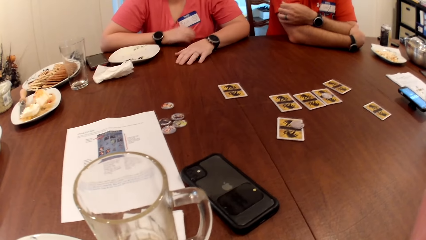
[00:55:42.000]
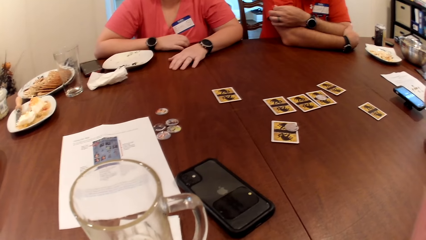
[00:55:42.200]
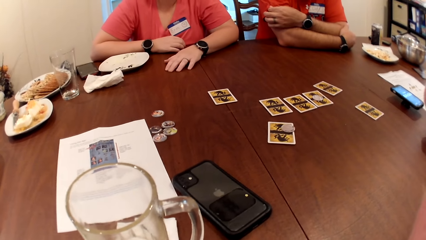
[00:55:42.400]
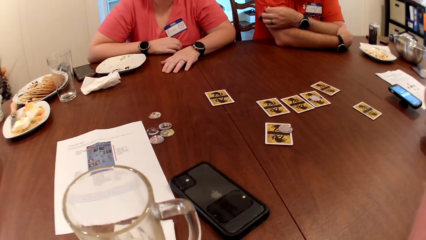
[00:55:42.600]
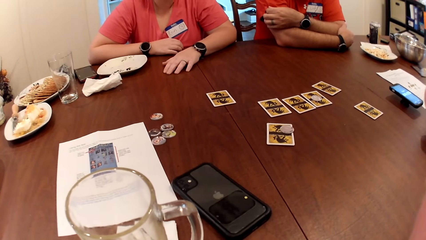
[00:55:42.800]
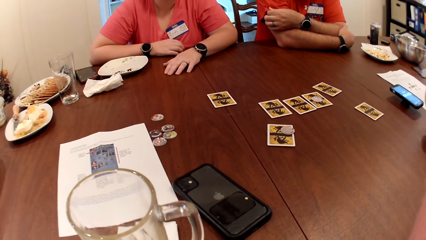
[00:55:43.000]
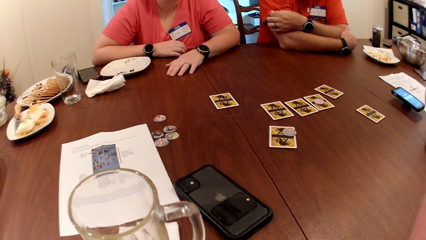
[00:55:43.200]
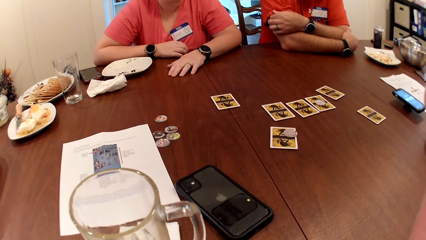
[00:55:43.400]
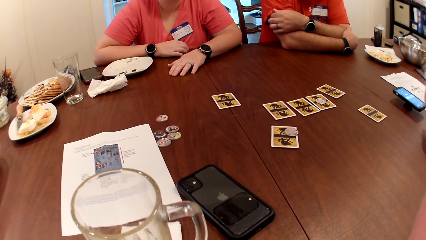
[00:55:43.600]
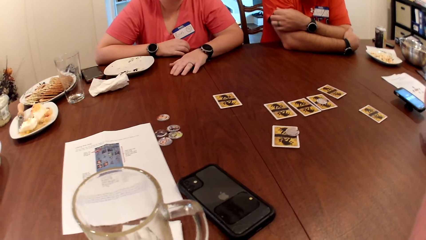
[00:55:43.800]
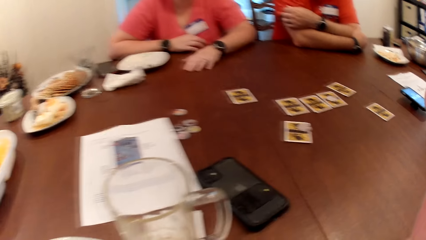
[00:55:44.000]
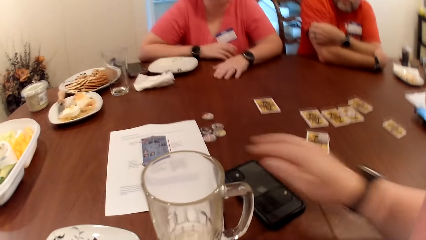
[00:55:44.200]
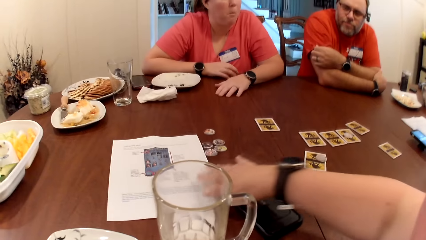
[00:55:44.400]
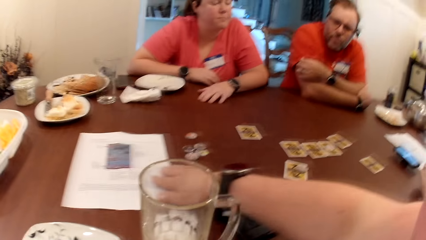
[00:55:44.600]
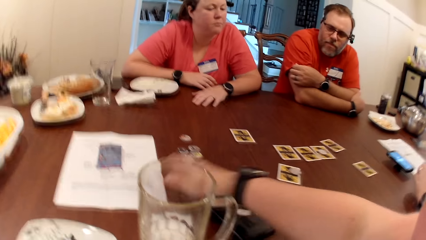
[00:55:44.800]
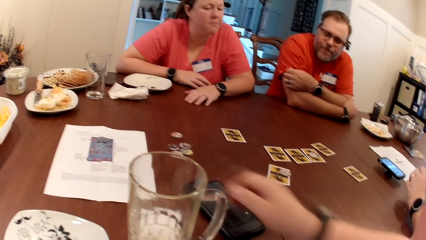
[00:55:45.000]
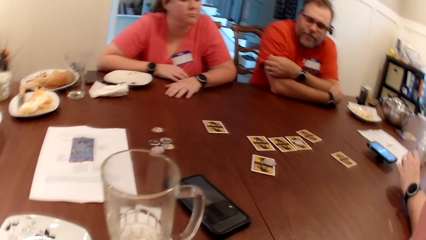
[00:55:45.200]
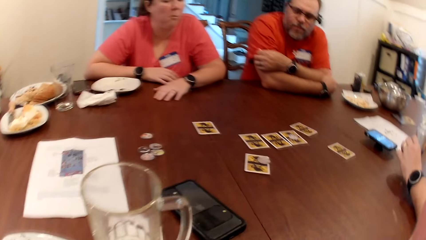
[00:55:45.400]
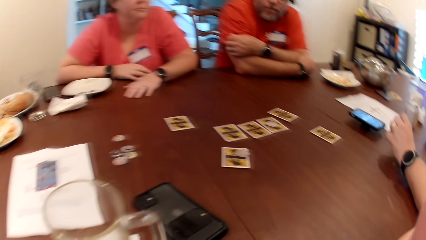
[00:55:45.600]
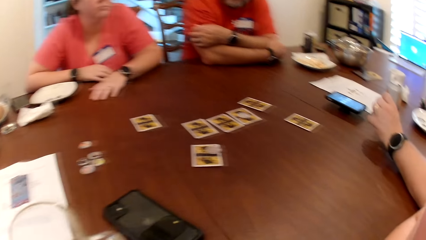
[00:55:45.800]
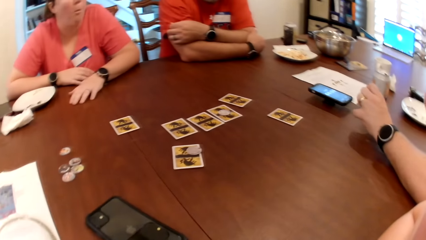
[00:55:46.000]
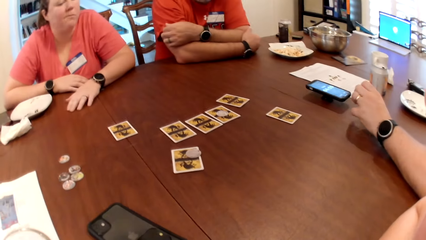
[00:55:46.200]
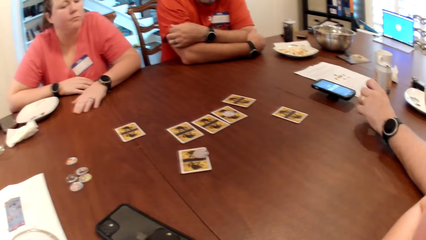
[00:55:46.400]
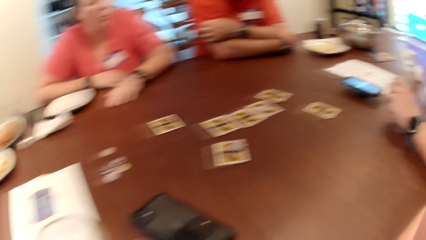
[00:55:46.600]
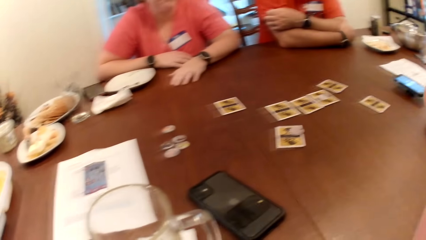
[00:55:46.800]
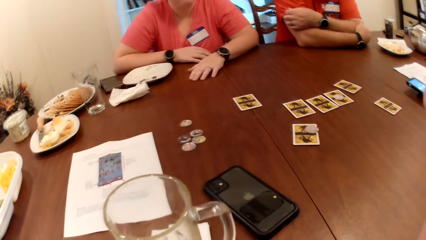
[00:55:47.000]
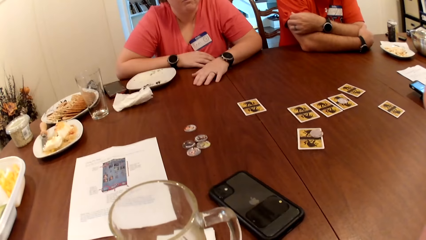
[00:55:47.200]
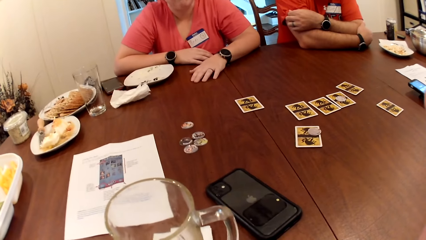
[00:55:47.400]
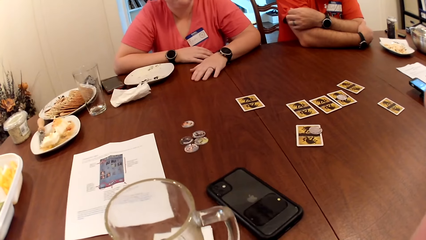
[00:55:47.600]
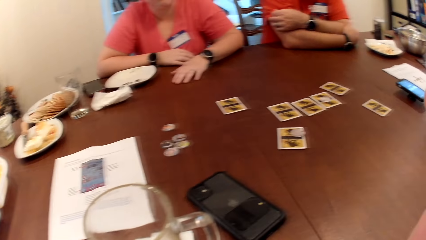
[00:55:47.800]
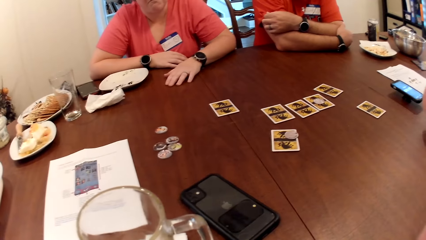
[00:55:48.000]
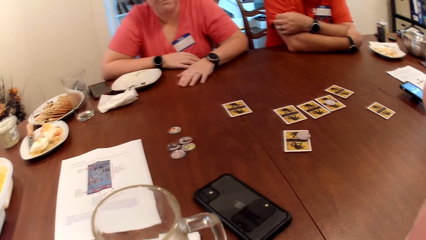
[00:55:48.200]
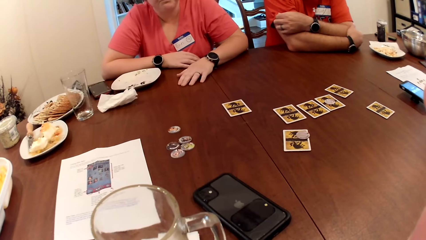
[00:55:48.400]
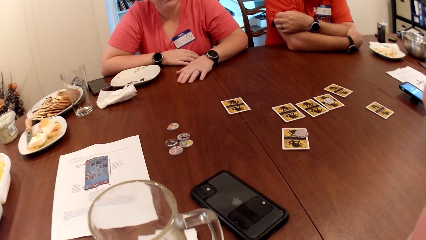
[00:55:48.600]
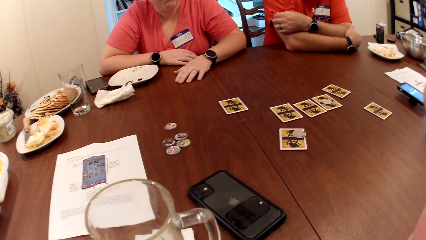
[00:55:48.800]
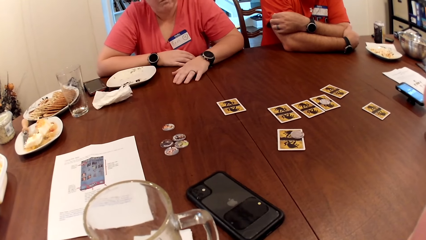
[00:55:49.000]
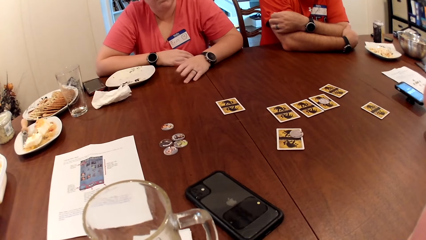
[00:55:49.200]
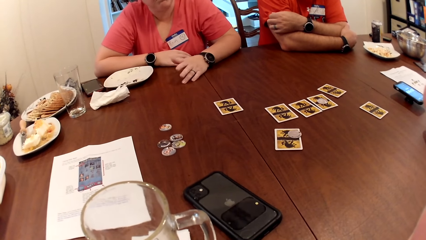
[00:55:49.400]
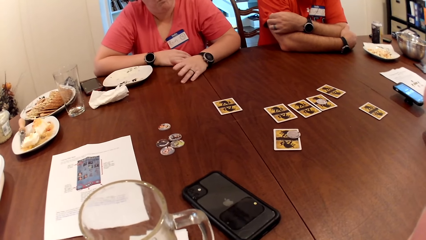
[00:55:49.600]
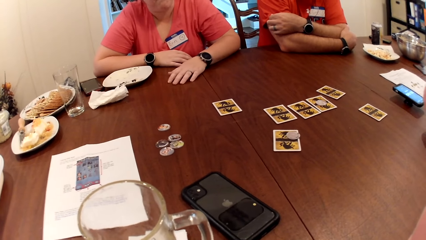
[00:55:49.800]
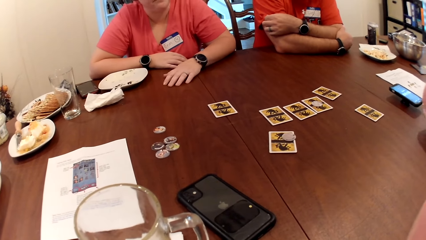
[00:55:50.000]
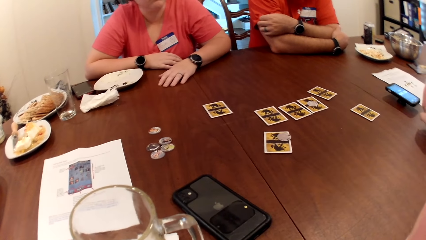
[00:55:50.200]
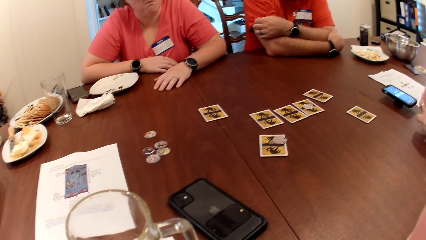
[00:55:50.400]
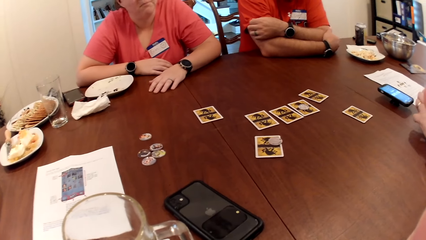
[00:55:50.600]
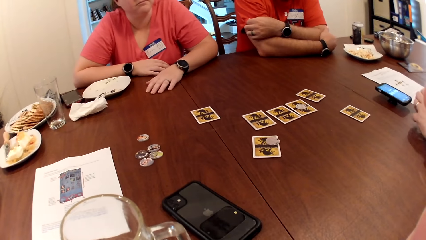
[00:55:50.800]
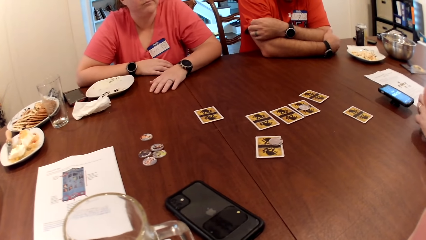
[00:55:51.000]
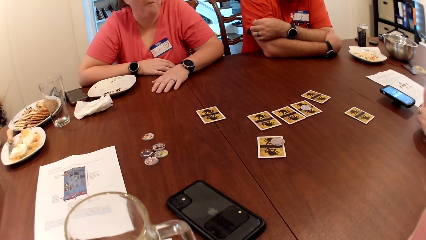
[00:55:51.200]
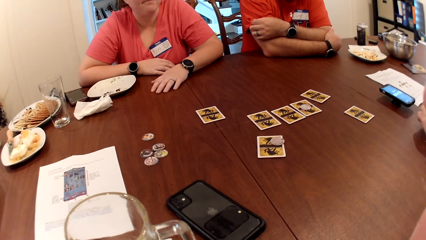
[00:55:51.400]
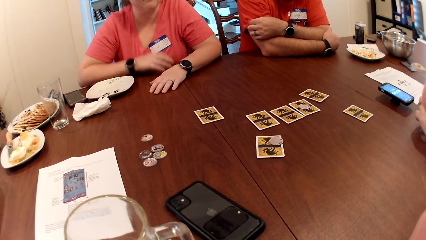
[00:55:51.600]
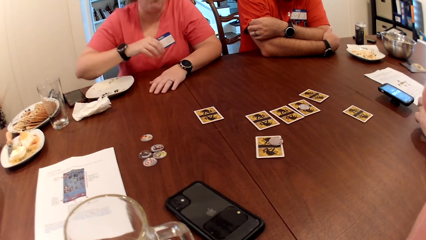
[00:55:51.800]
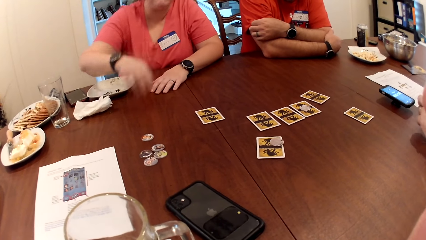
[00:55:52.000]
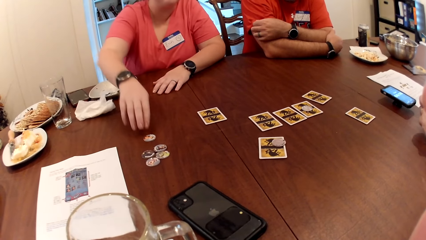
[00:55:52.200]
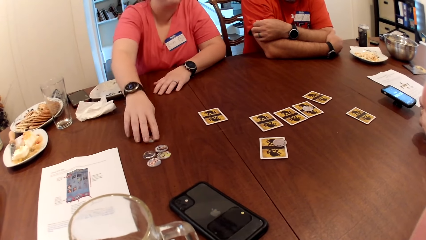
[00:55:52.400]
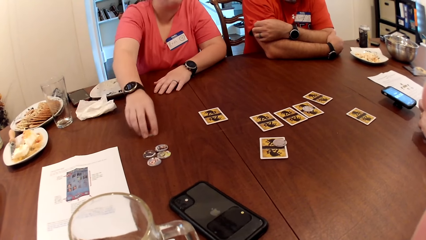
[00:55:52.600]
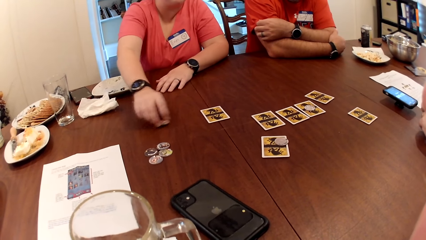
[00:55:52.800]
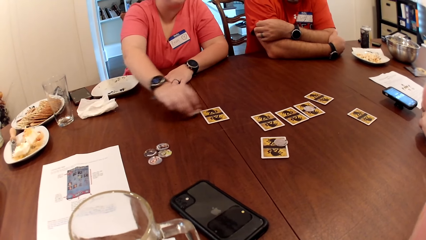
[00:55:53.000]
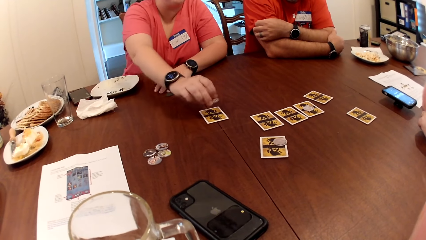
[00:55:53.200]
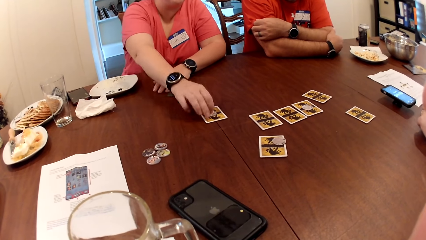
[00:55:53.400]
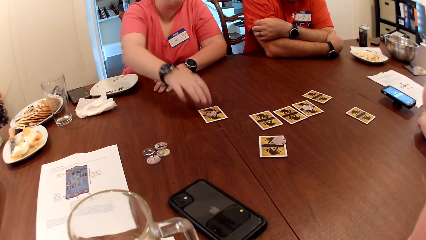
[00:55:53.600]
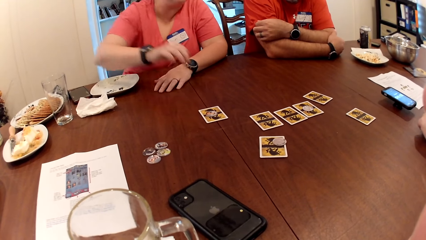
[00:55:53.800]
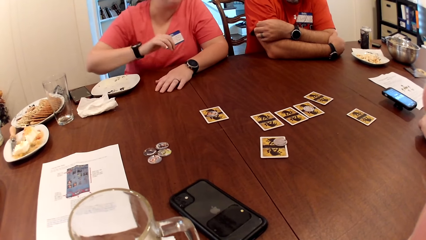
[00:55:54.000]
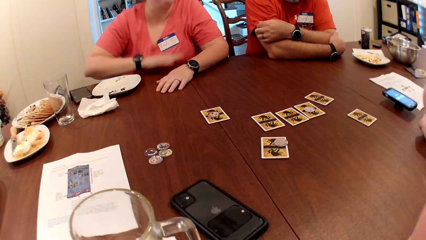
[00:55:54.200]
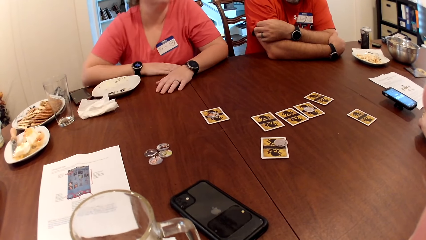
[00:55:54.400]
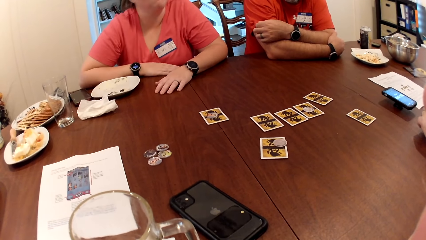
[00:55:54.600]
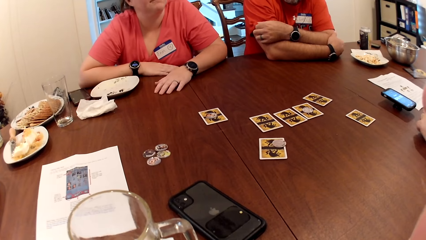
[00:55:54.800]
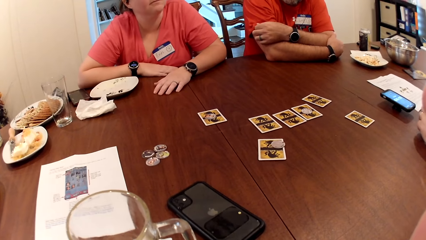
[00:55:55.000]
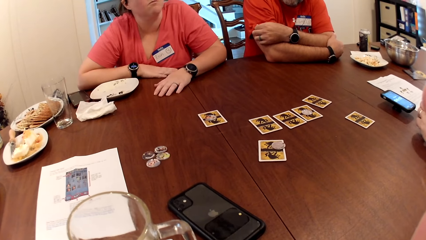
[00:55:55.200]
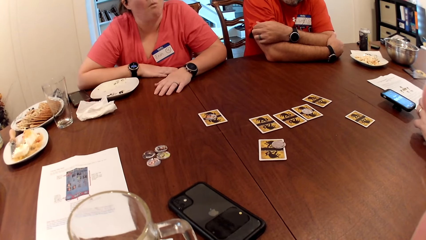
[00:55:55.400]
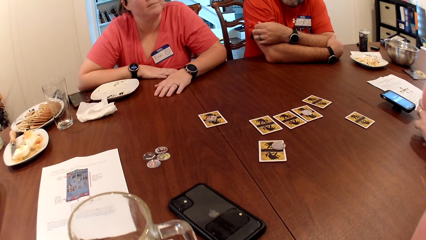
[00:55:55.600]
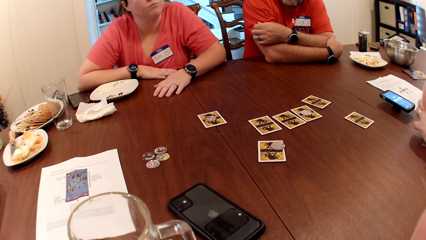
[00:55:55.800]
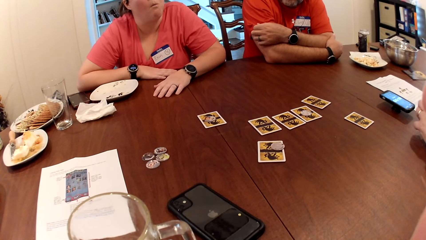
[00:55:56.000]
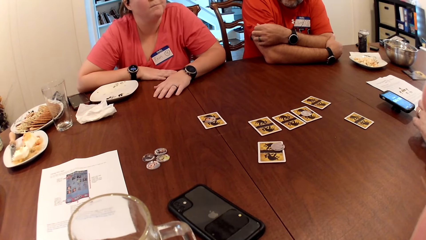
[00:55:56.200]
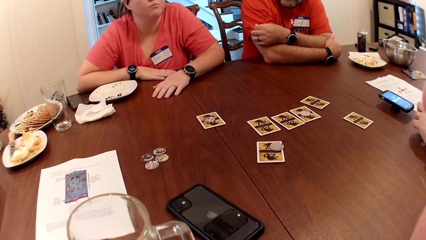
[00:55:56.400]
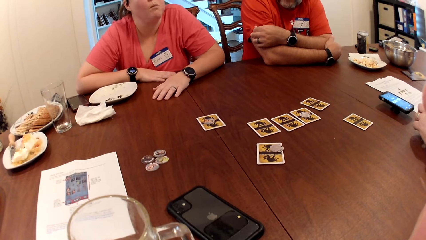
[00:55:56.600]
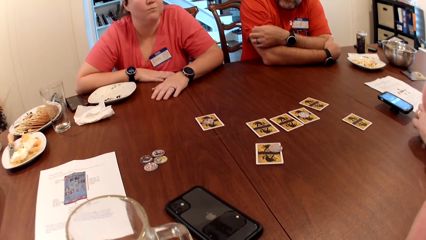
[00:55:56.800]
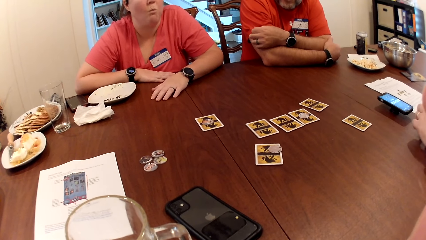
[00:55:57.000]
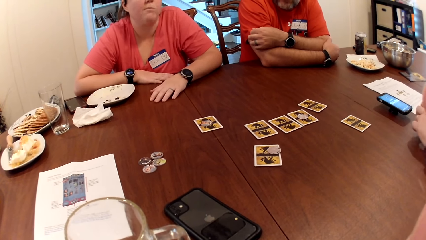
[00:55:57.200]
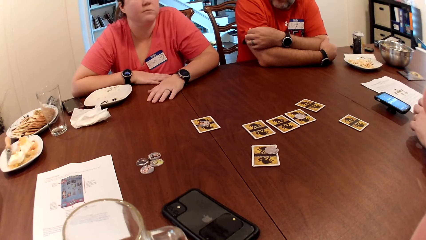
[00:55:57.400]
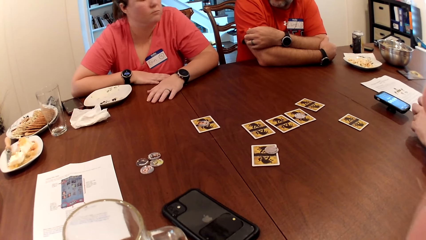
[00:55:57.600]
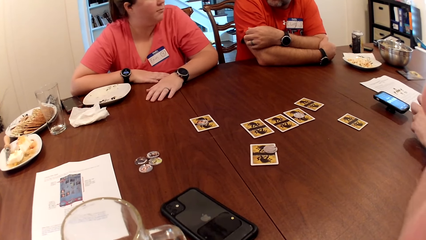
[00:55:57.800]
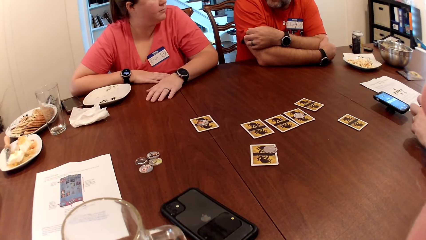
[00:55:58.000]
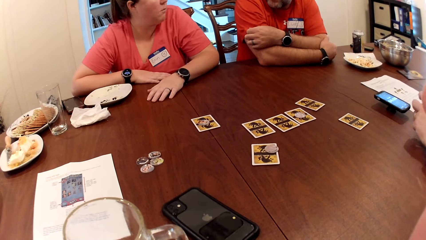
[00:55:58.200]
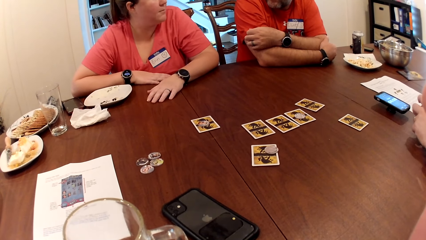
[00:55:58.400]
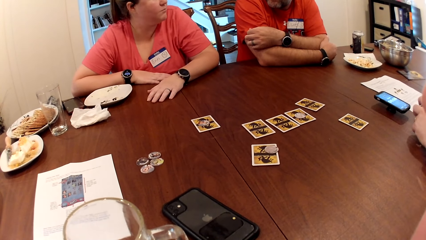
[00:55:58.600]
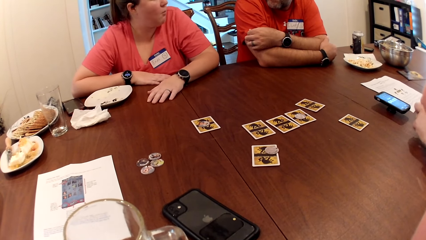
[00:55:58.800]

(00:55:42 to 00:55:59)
The camera wearer moves a sheet of paper on the table with her right hand. The woman converses with a man, another man, and the camera wearer. The woman picks up a game token on the table with her right hand. The woman plays the card. The woman drops the game token on her card with her right hand. The woman drops her right hand on the table.
